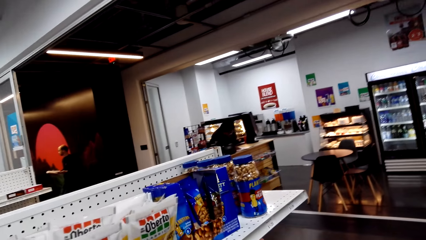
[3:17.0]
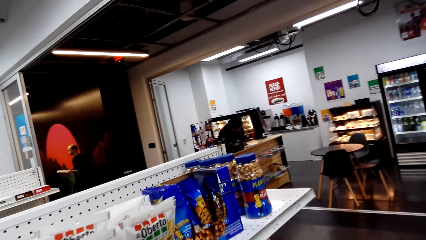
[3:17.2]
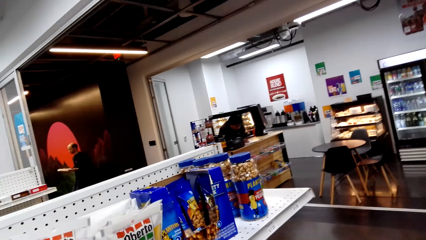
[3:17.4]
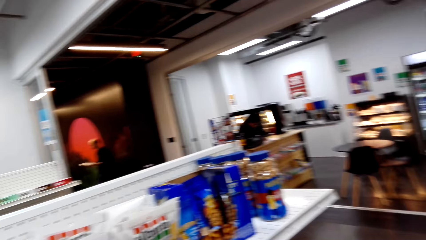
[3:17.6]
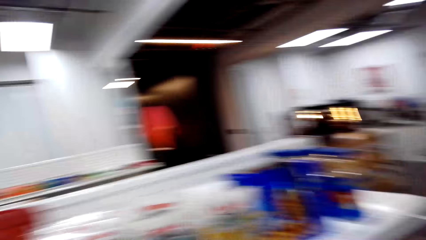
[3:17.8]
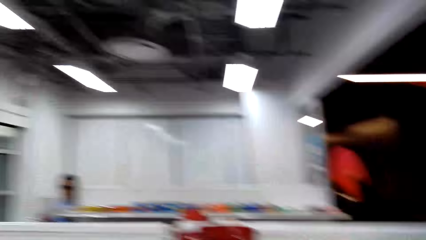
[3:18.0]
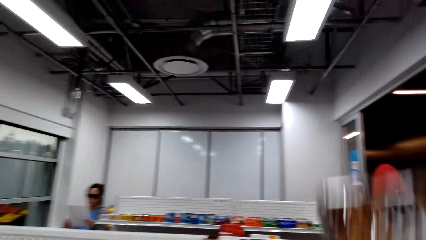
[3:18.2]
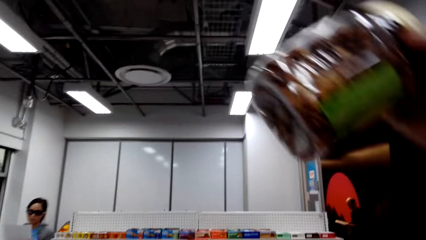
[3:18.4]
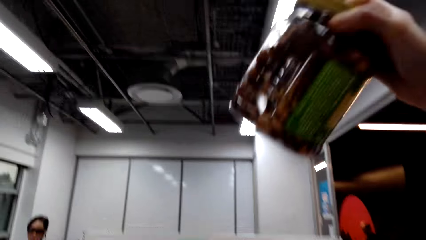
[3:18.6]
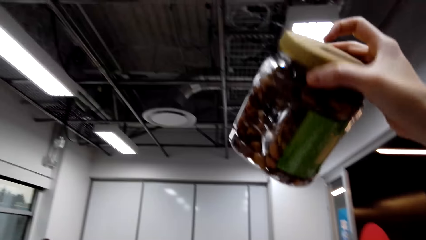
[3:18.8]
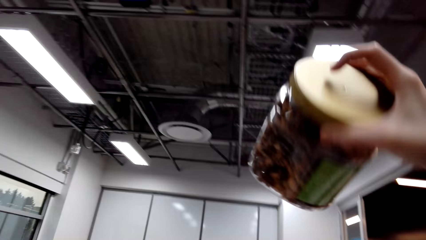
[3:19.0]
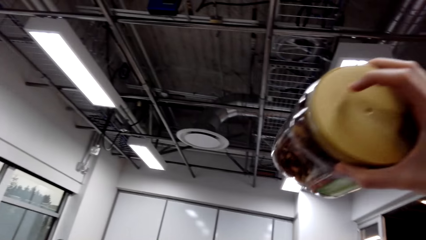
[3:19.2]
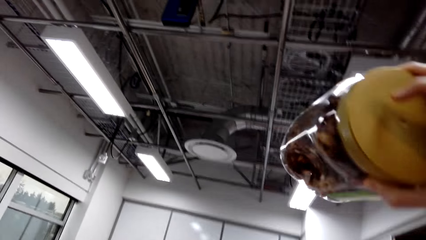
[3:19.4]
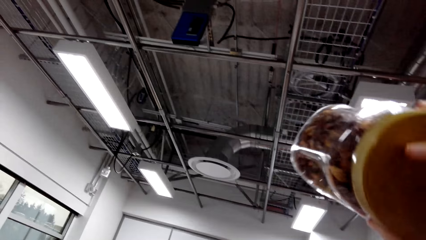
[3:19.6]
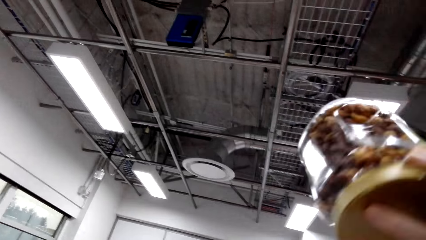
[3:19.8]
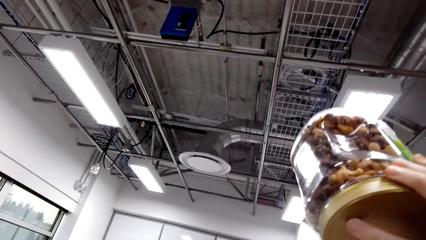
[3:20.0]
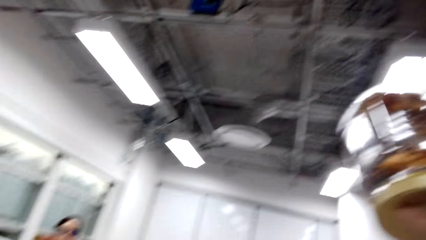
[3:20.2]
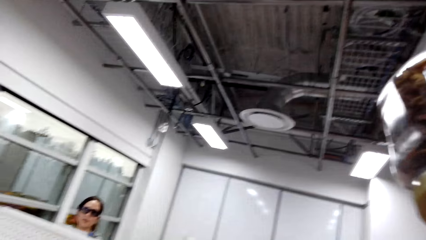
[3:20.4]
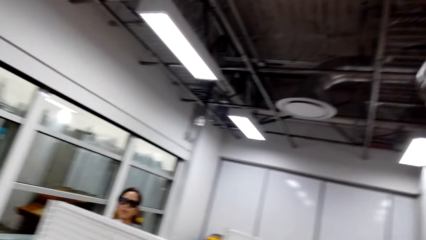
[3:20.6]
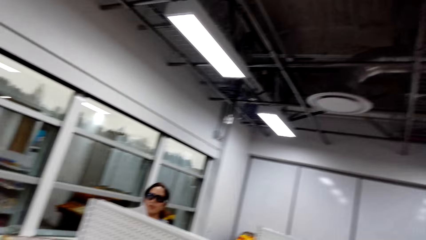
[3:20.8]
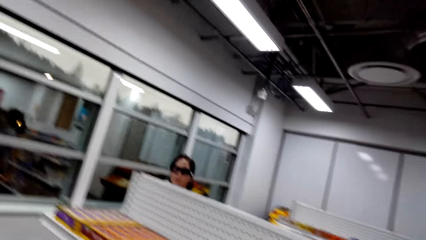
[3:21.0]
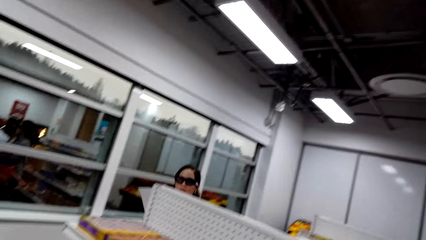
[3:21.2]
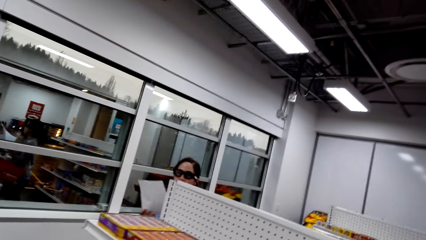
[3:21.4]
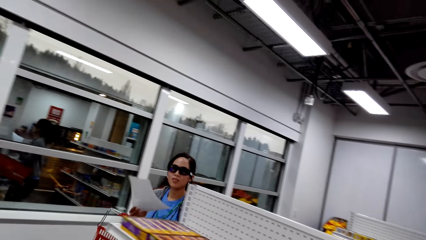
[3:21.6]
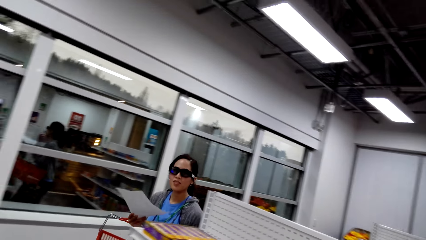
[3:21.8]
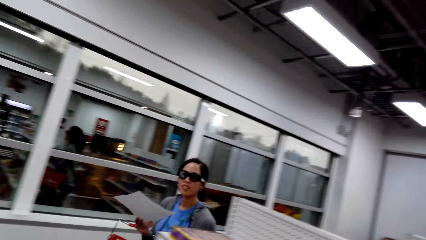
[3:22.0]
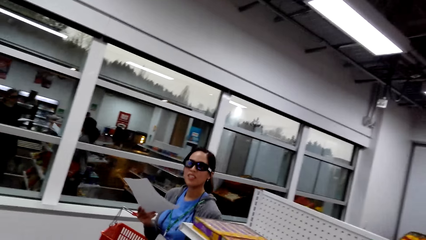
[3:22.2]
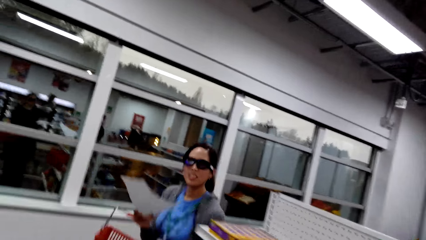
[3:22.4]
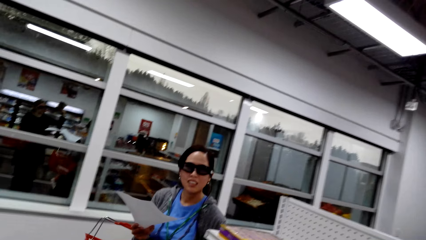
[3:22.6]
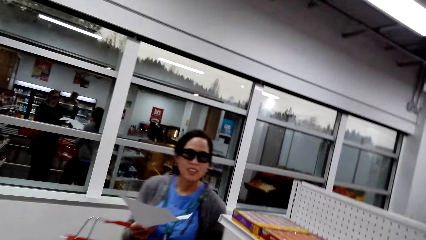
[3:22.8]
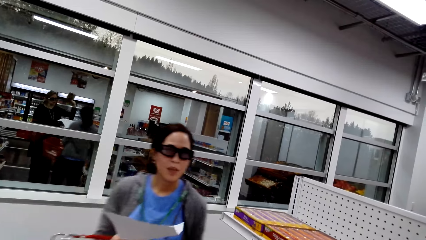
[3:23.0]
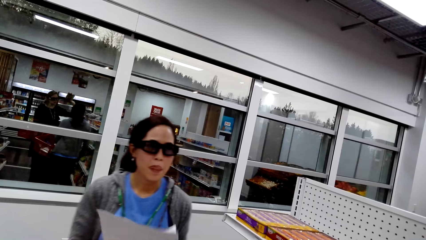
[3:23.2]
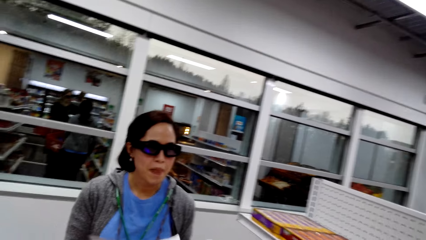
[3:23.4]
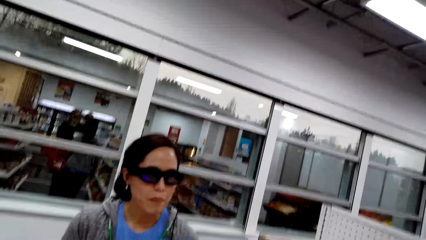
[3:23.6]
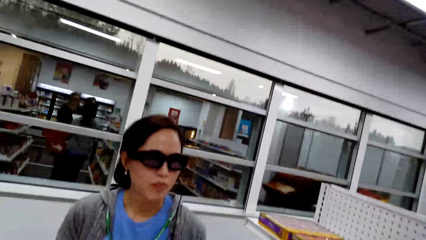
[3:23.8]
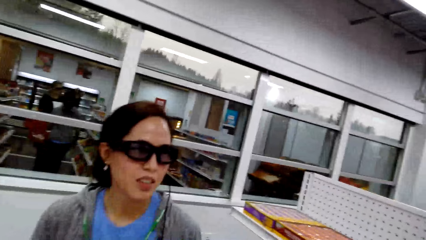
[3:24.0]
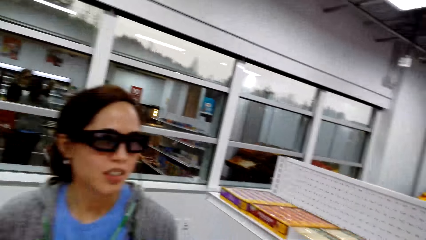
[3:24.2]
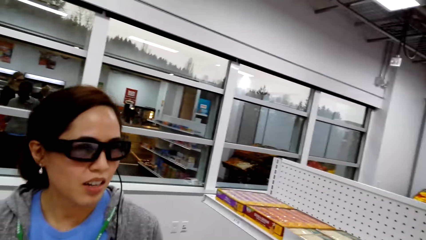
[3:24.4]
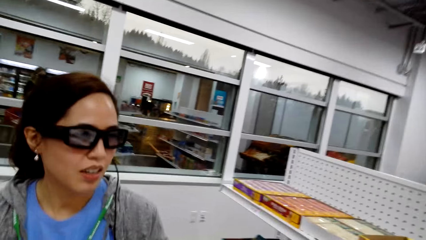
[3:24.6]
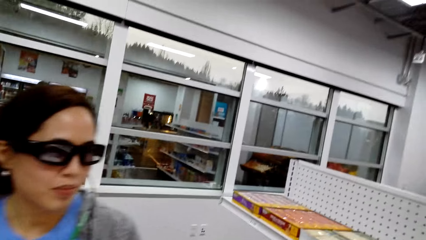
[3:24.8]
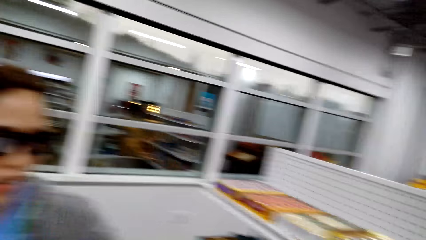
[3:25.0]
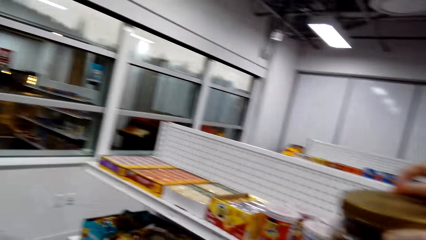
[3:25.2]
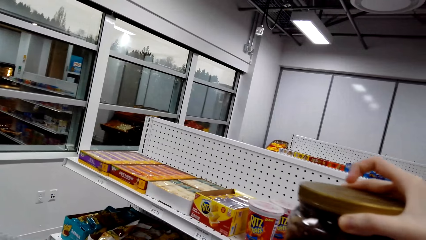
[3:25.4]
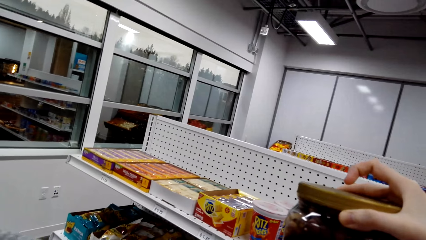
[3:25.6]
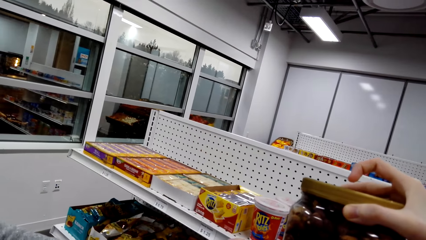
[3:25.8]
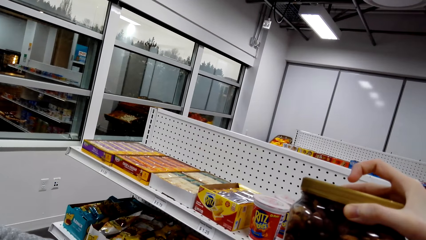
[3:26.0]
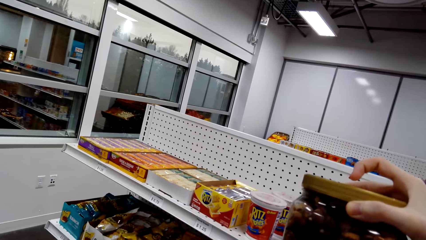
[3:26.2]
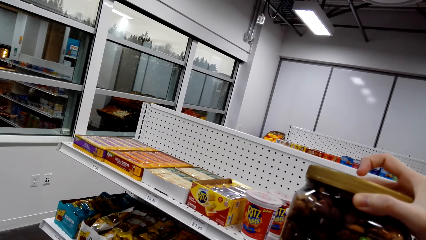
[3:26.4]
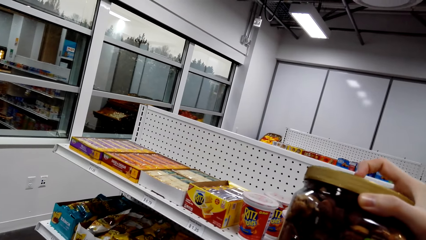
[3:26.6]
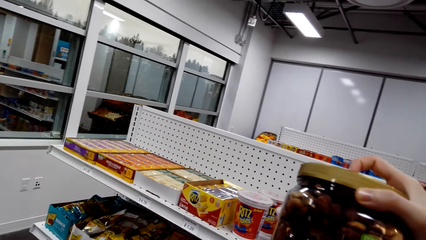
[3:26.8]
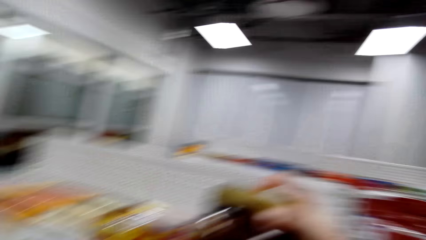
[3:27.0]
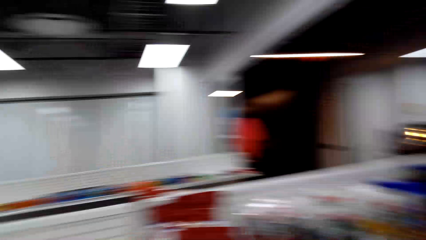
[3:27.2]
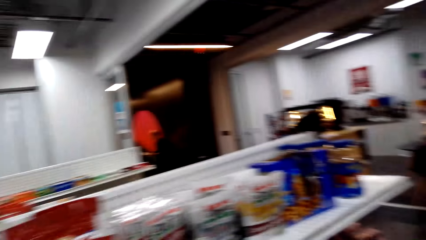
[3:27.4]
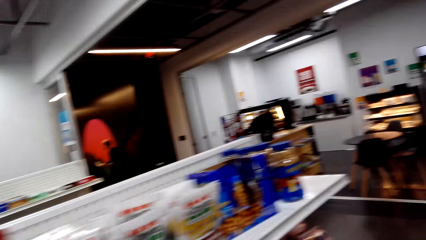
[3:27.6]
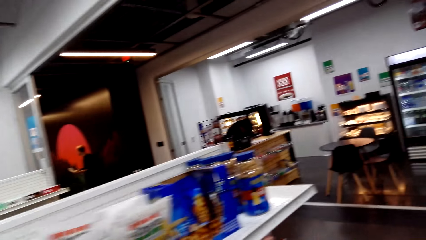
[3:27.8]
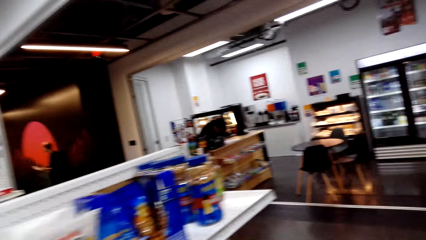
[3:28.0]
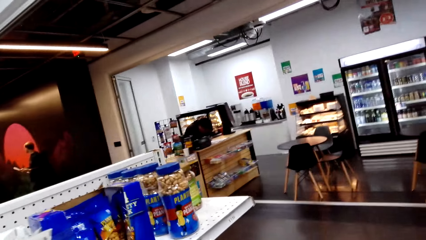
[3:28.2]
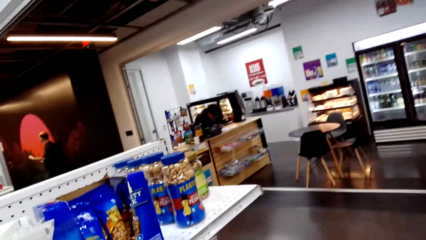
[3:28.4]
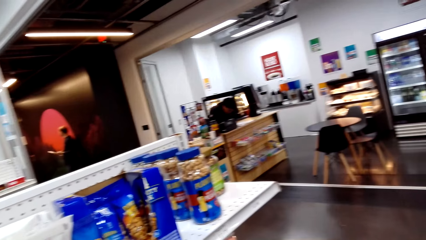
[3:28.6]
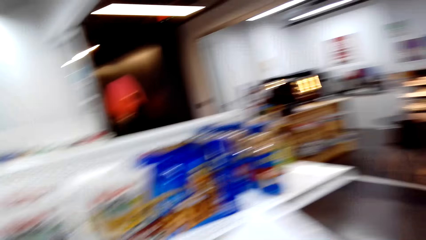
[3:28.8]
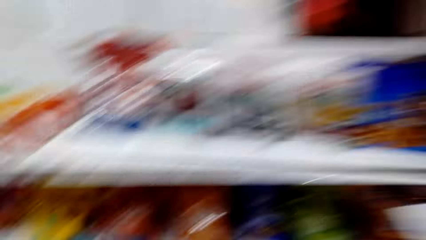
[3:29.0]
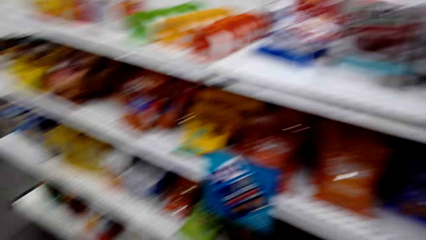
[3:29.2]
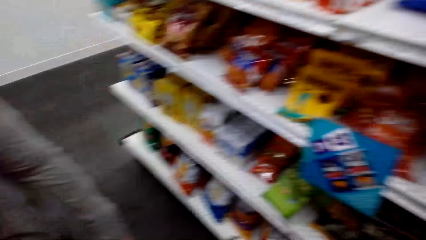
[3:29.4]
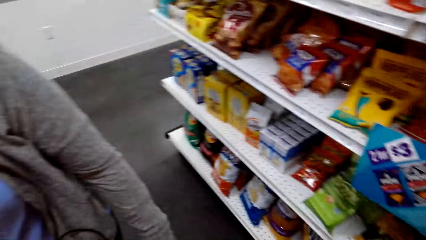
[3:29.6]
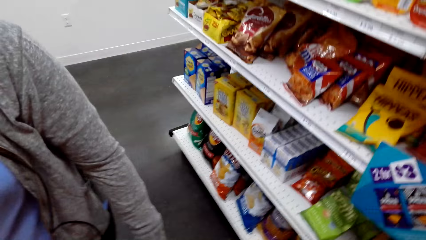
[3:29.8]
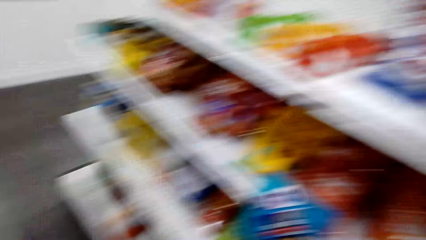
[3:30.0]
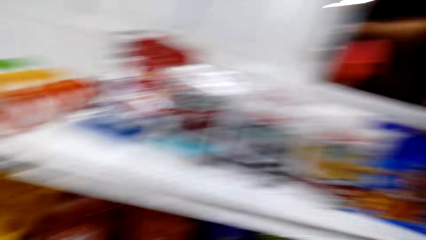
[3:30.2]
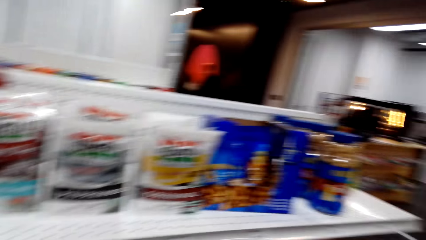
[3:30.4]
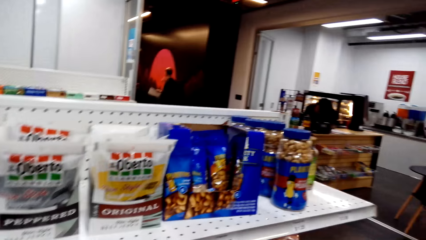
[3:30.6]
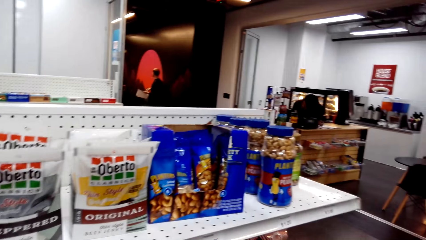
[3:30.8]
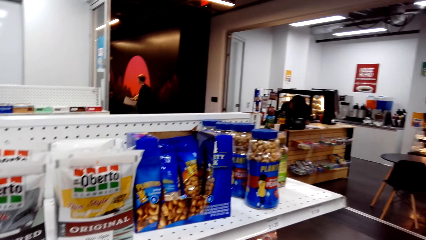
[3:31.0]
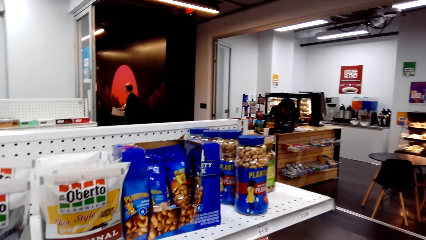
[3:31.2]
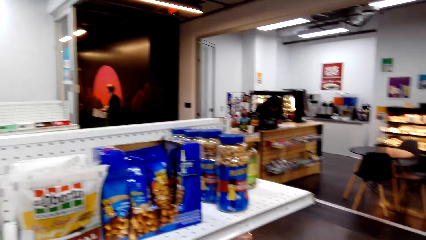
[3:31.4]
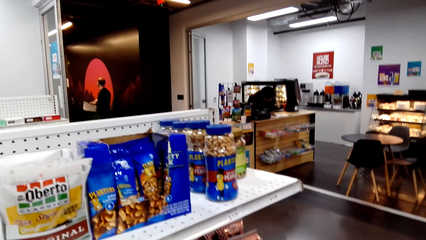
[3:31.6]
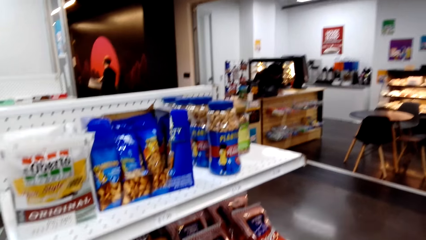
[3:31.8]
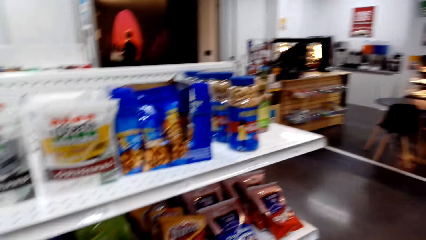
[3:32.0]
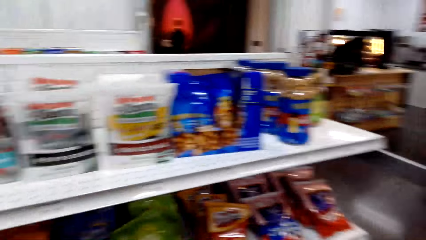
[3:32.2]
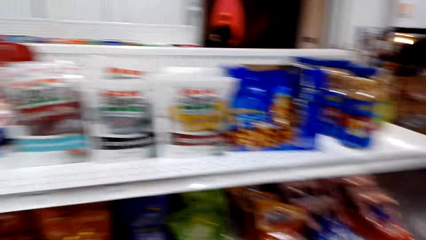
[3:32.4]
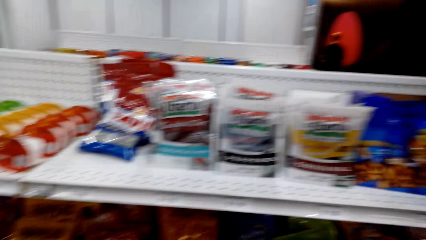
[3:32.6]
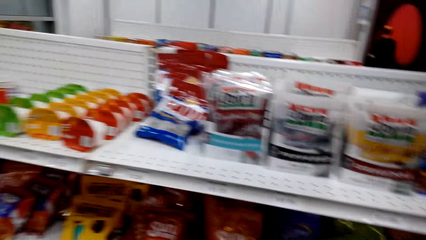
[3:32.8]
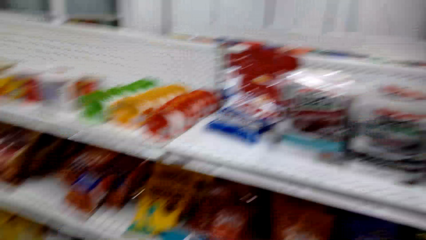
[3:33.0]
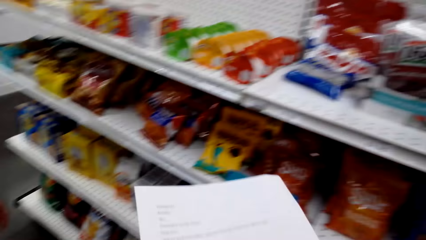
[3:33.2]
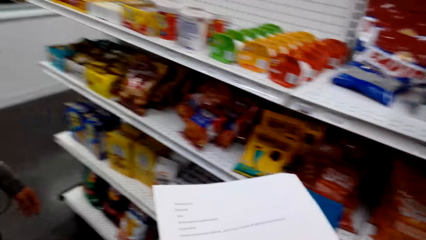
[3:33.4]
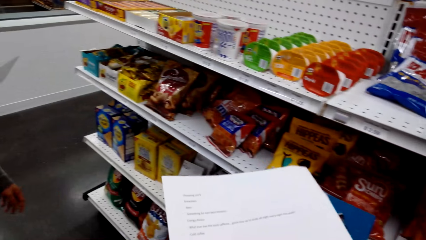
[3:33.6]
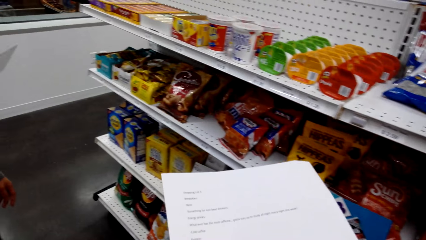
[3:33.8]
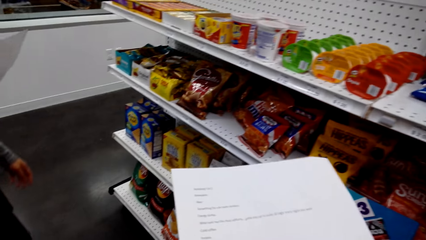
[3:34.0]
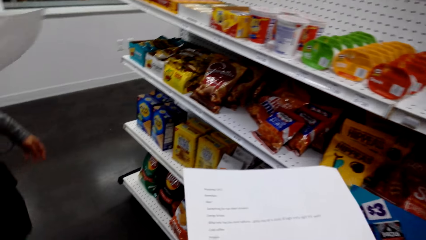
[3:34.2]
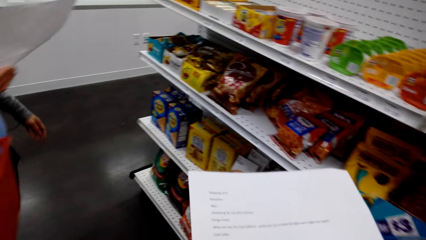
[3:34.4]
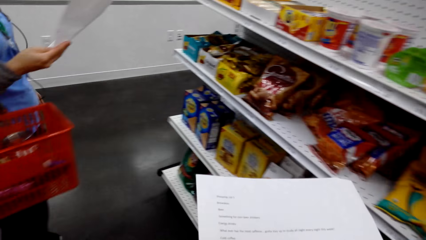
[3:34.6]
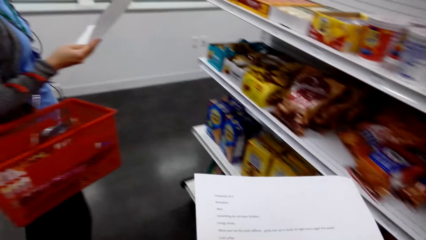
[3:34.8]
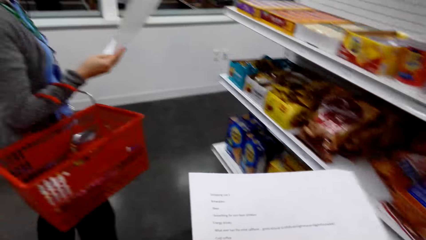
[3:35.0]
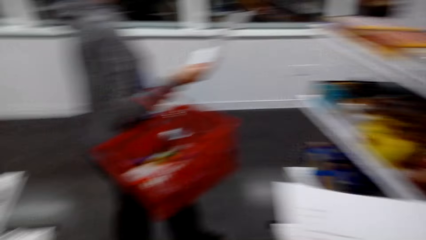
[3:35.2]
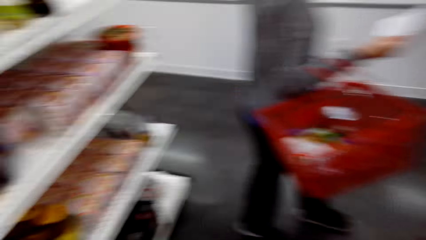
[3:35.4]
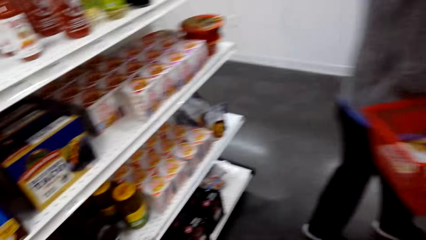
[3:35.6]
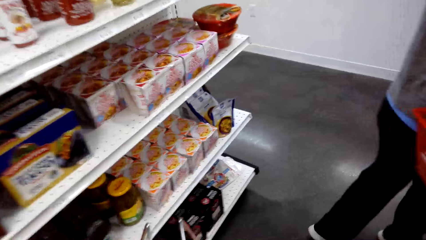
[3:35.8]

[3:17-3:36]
The camera wearer lifts a peanut container and holds a tin. They converse with a woman. The woman walks towards the camera wearer. The camera wearer holds the tin. They look around in the supermarket. They look at the items on the shelf. They view the list paper in the hands.
